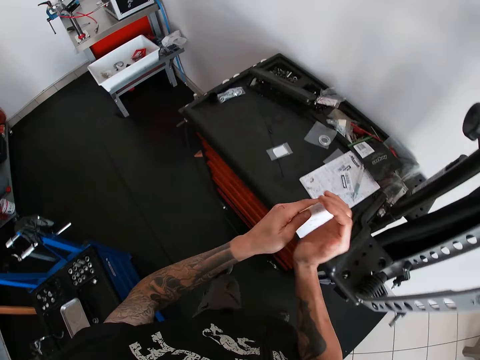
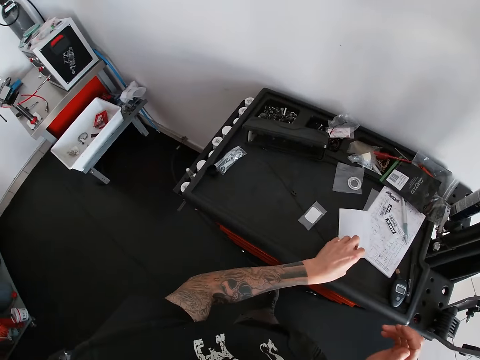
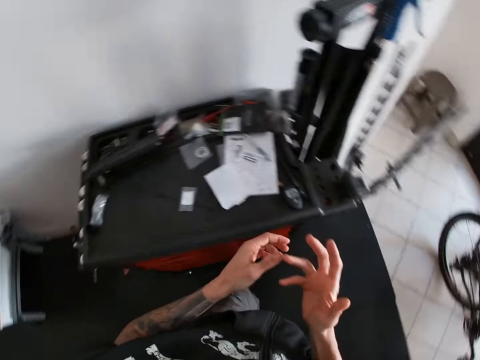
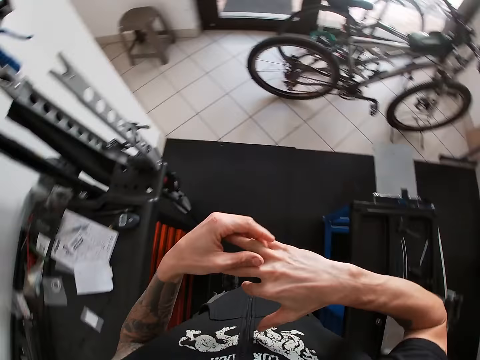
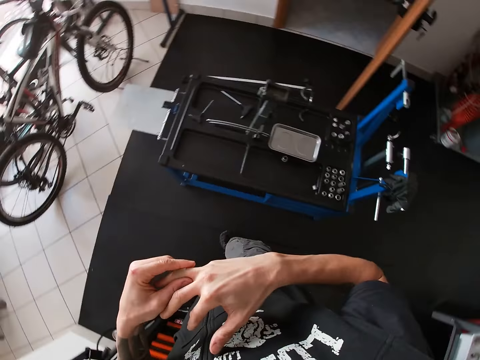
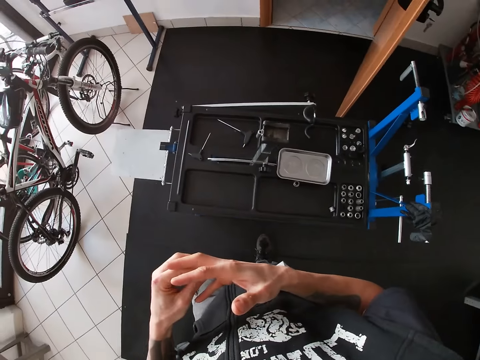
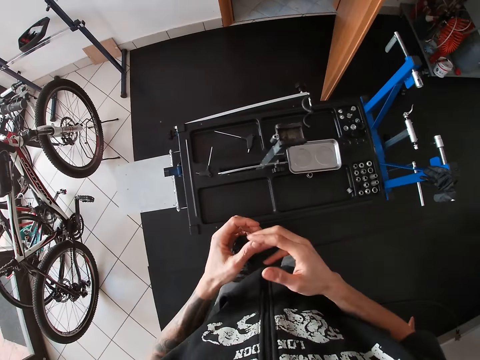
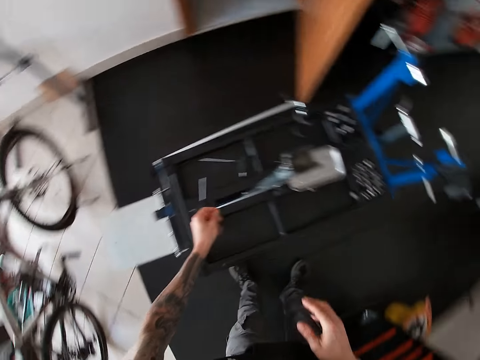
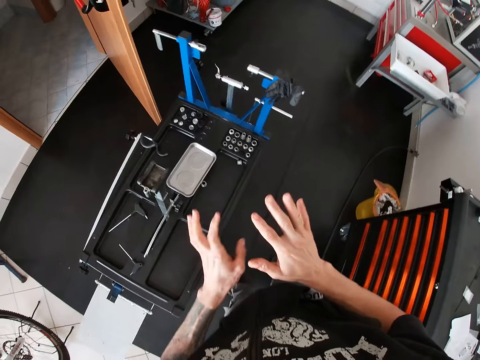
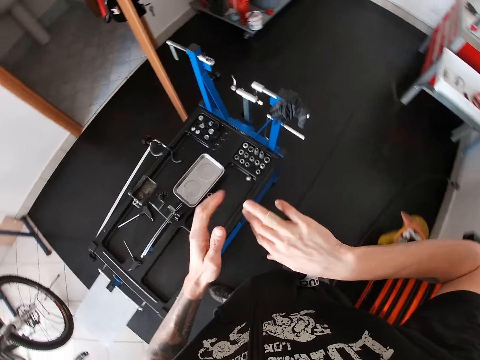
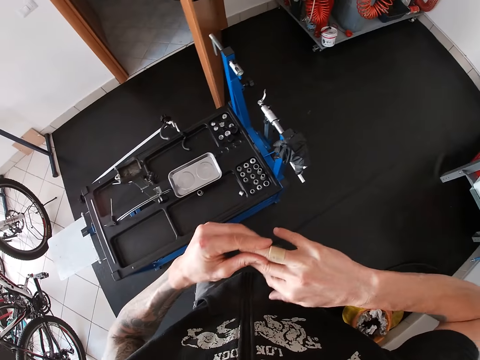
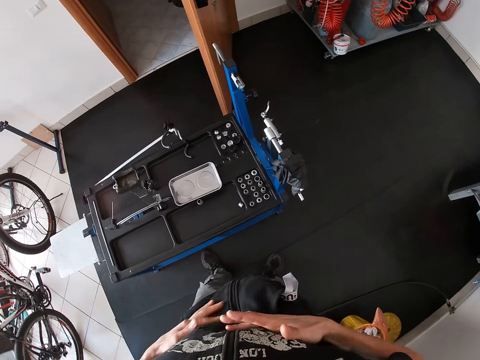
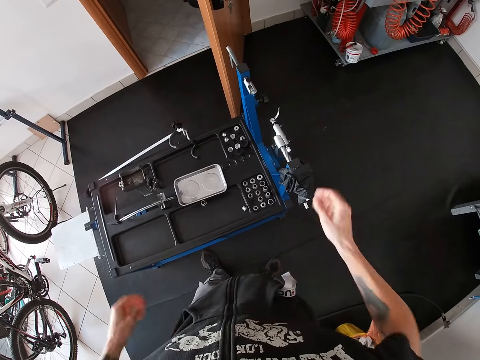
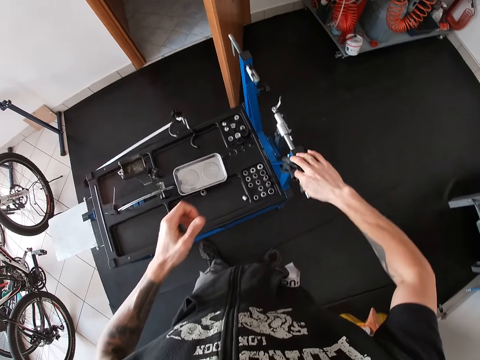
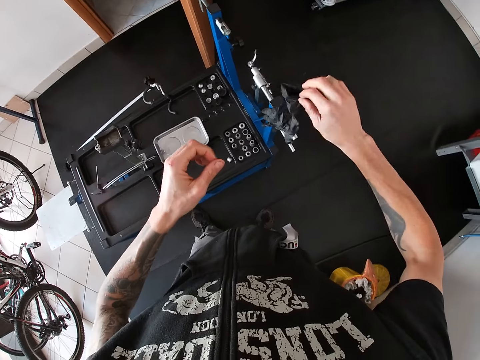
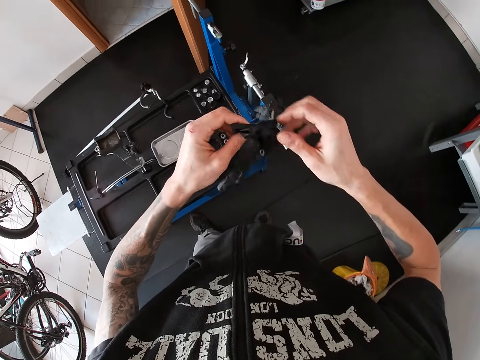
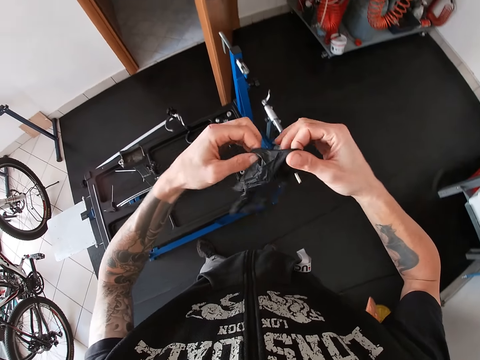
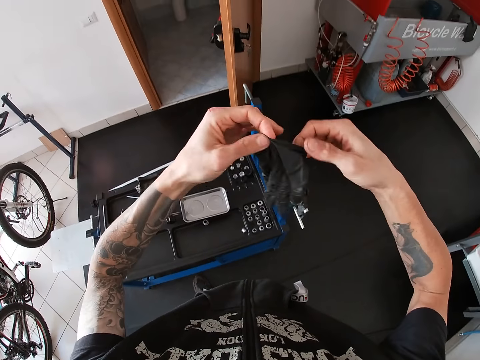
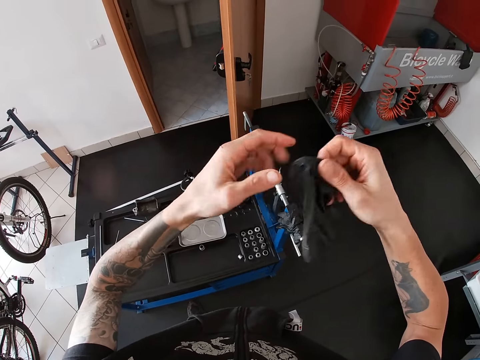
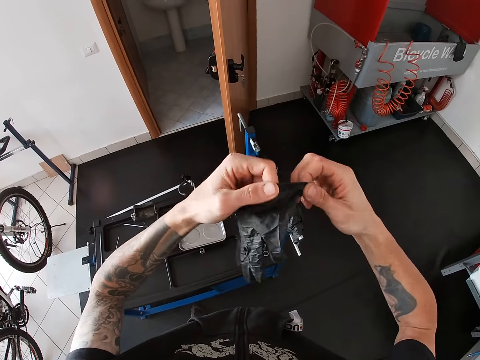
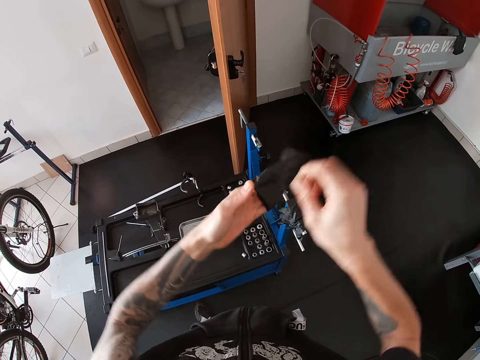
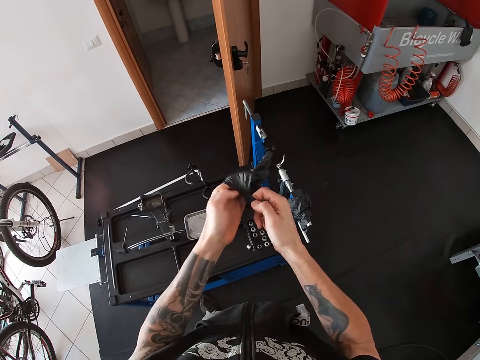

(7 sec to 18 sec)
The camera wearer puts his hands together. He drops the paper notes on a table with his left hand. He touches a blister plaster on his right finger with his left hand. He touches the table and spreads his hands. He touches the blister plaster on his right finger with his left hand. He rubs his cloth with his hands on his chest. He picks up a hand glove from a wheel aligning machine with his right hand. He widens the hand glove with his hands. He wears the hand glove on his left hand.

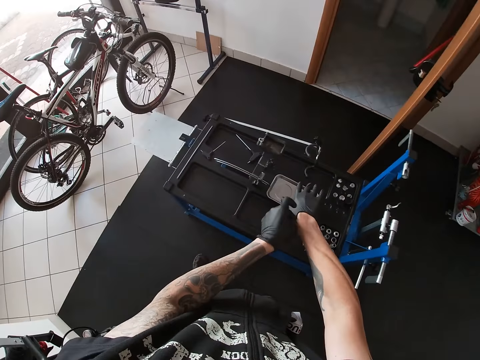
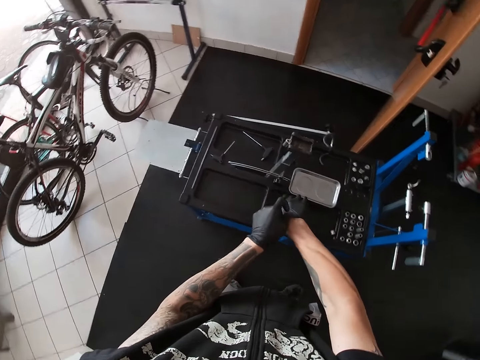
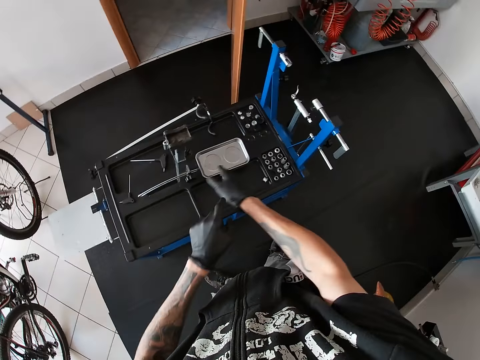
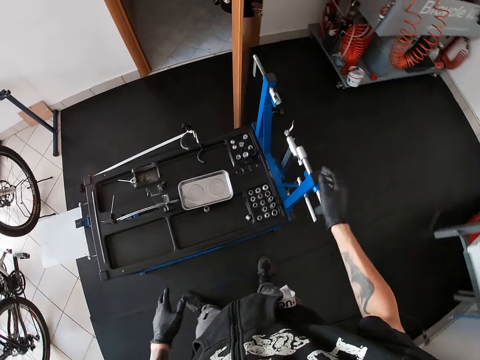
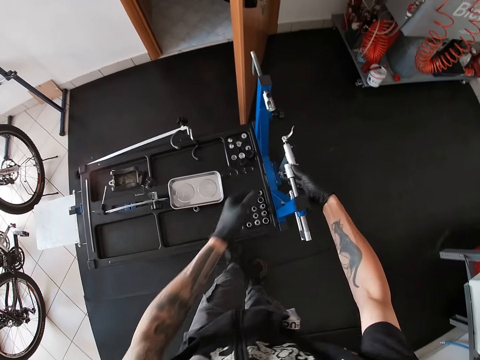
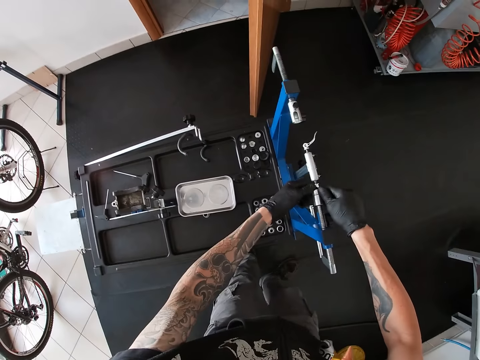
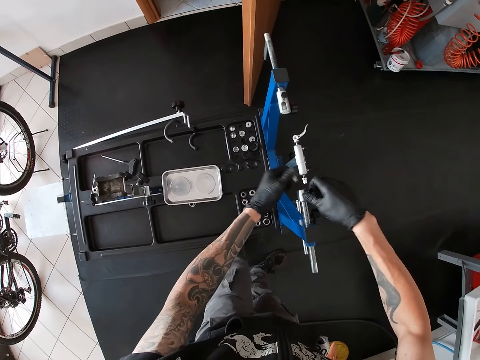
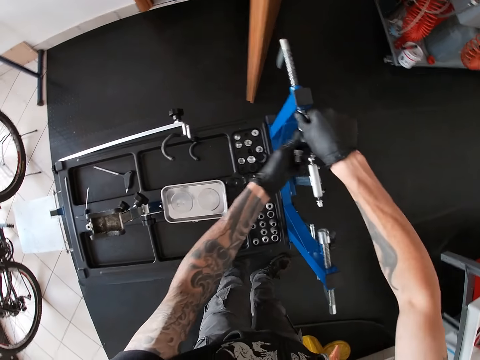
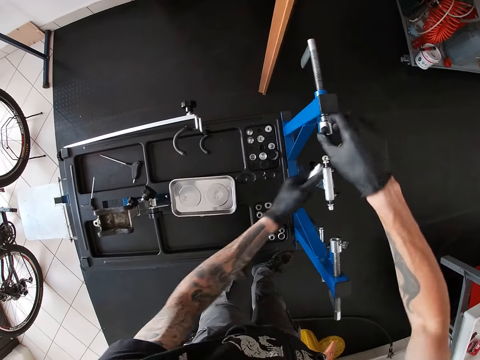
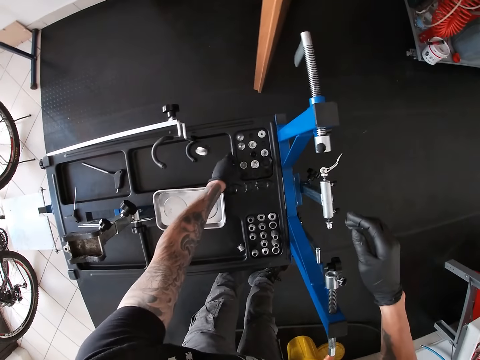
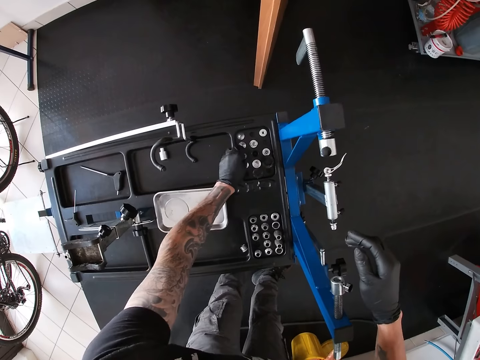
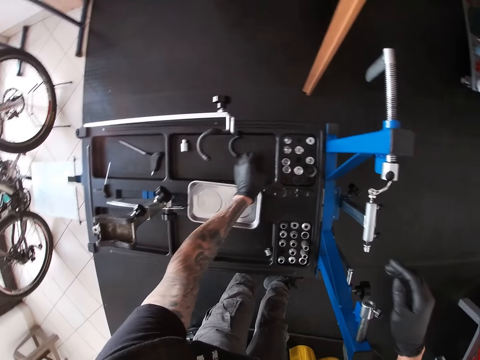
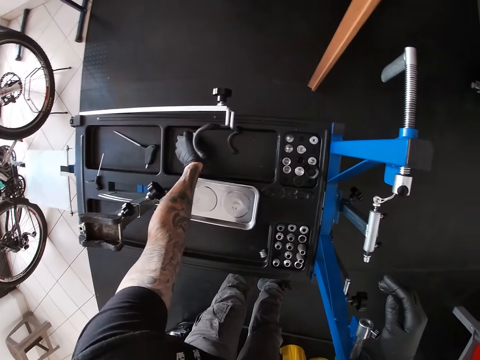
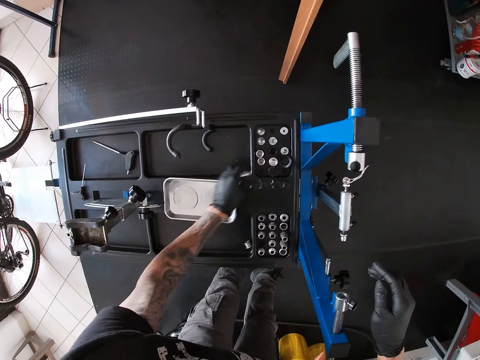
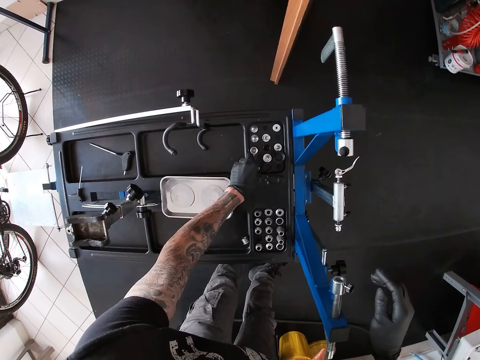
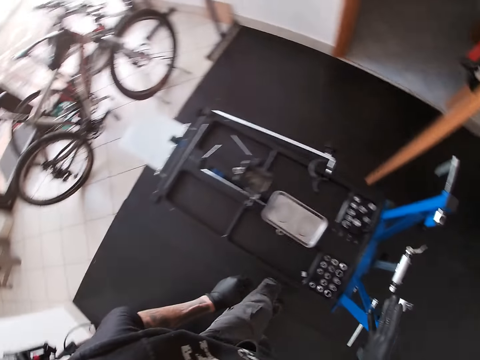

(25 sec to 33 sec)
The camera wearer loosens a bolt or screw from the wheel aligning machine with his hands. He loosens a bolt from the wheel aligning machine with his hands again. He plucks a screw. He drops two bolts on the wheel aligning machine with his left hand. He picks up one bolt from the wheel aligning machine with his left hand. He puts the bolt on the wheel aligning machine with his left hand.

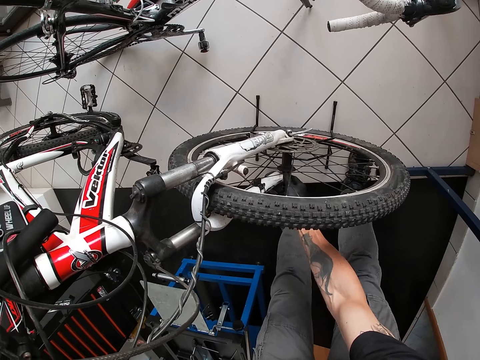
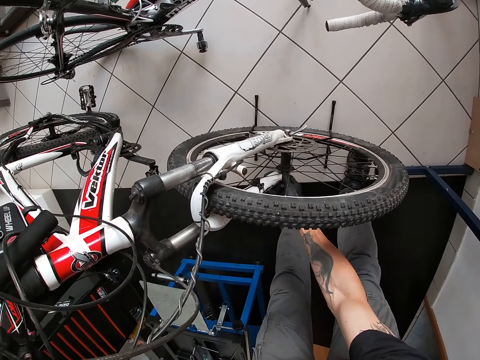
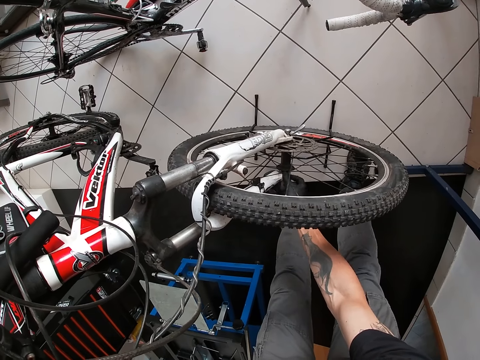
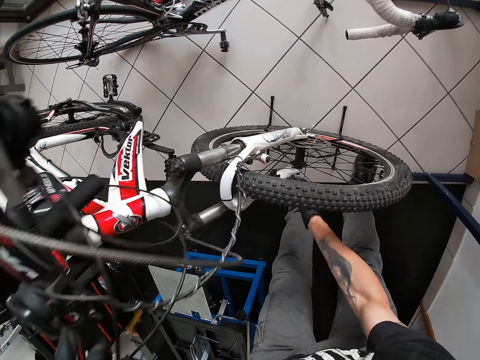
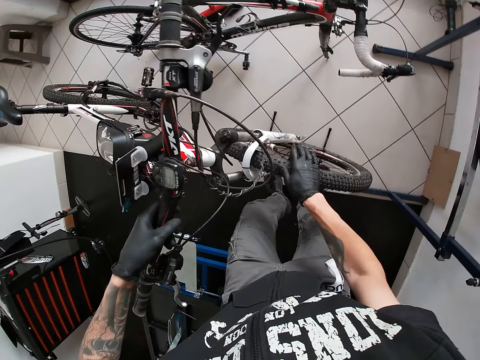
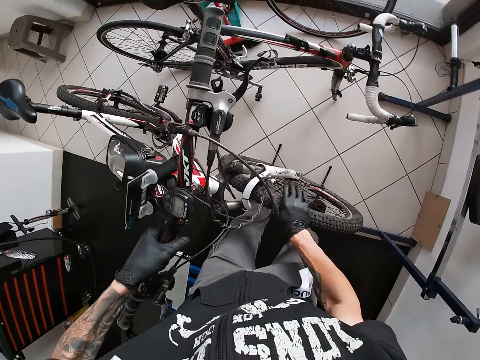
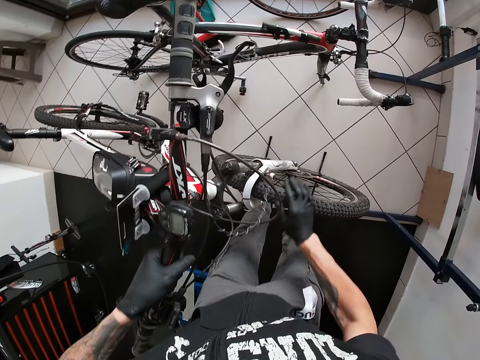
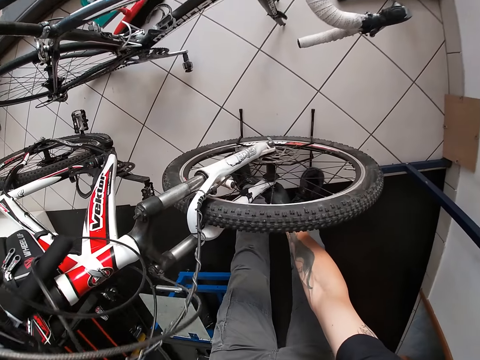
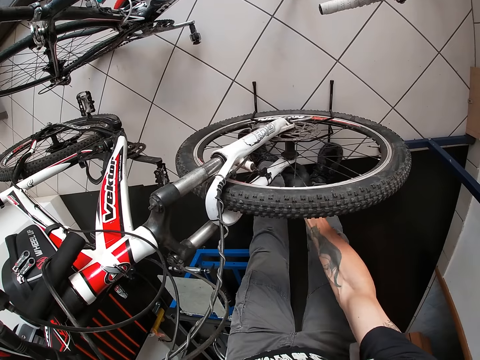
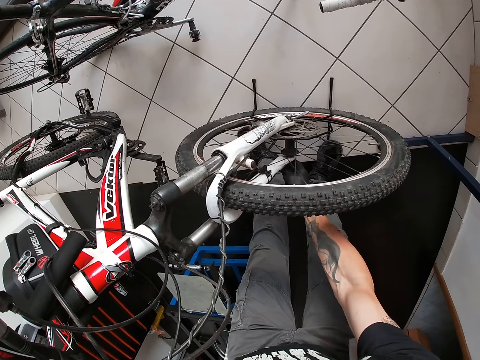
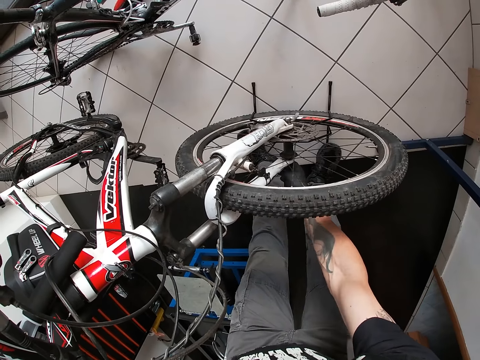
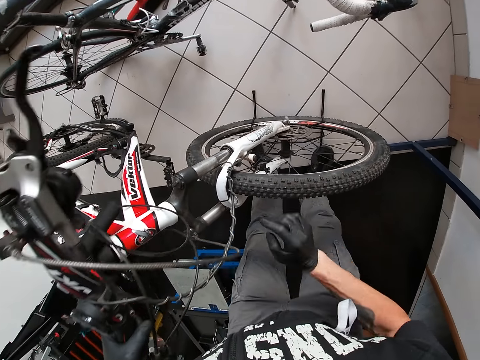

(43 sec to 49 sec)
The camera wearer shakes the front bicycle wheel with his right hand. He loosens the bicycle wheel with his right hand. He squeezes the pedal of the bicycle.

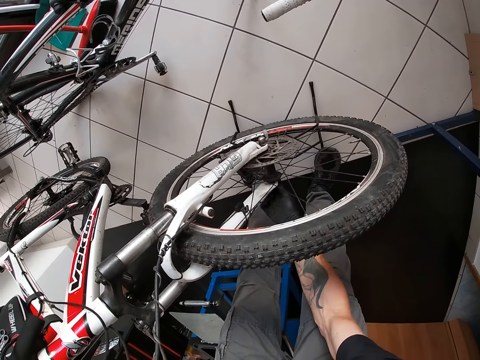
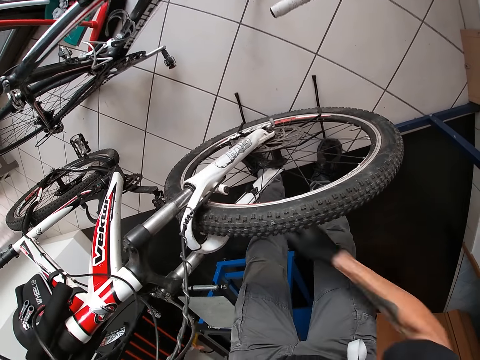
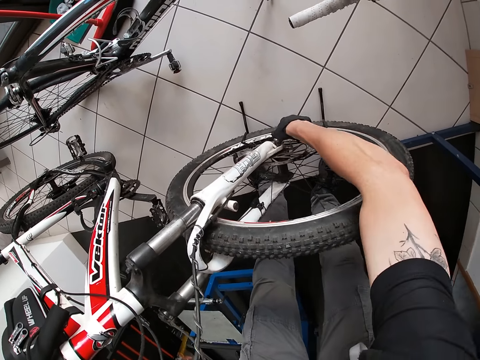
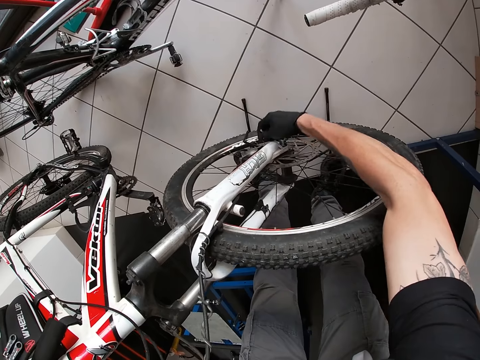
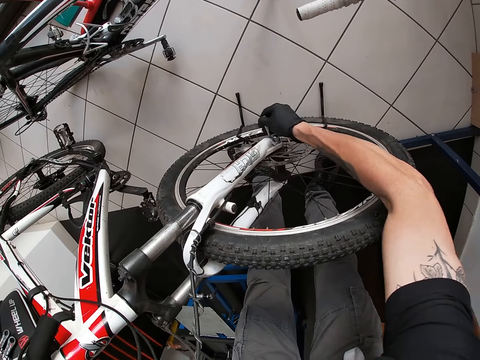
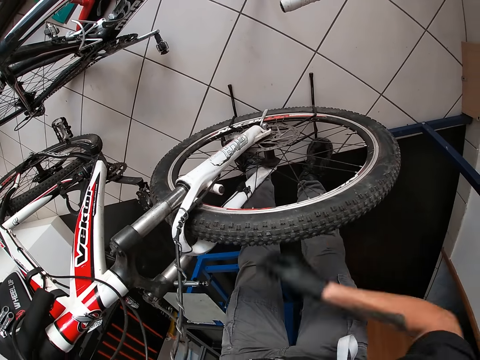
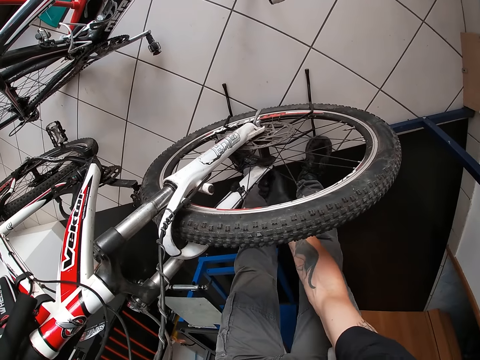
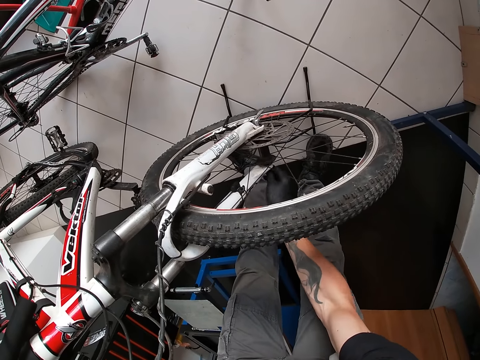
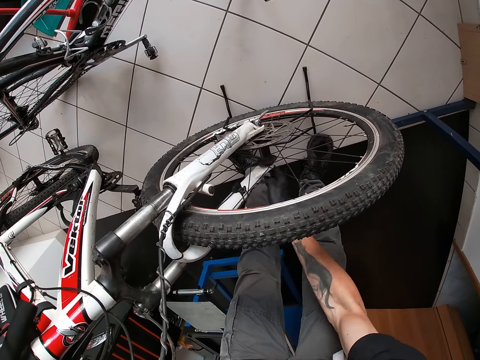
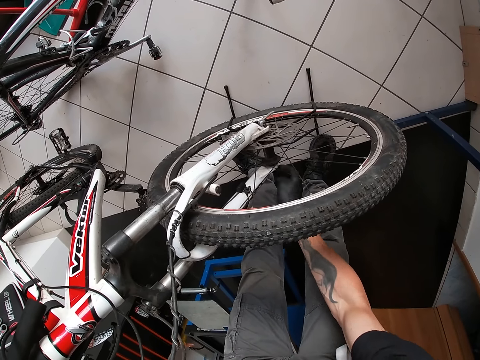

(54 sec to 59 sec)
The camera wearer loosens the bicycle wheel with his right hand. He touches the crank arm of the bicycle. He loosens the bicycle wheel with his right hand again. He shakes the pedal of the bicycle.
